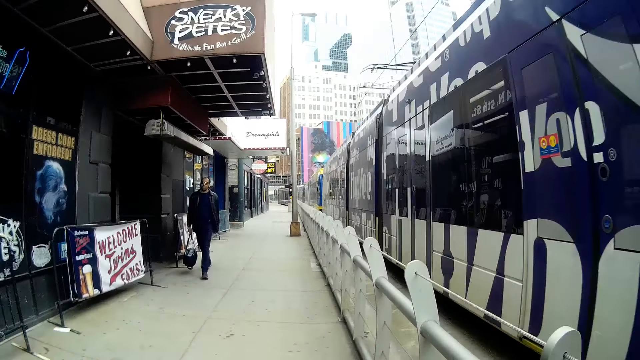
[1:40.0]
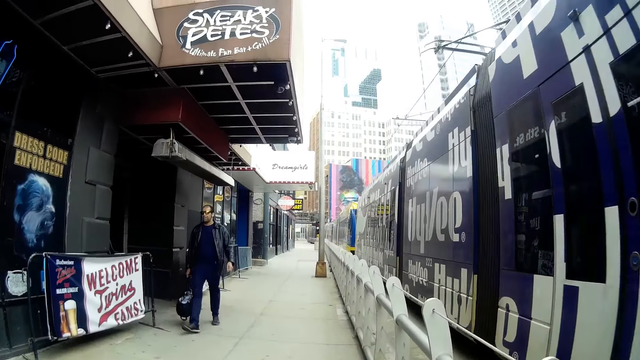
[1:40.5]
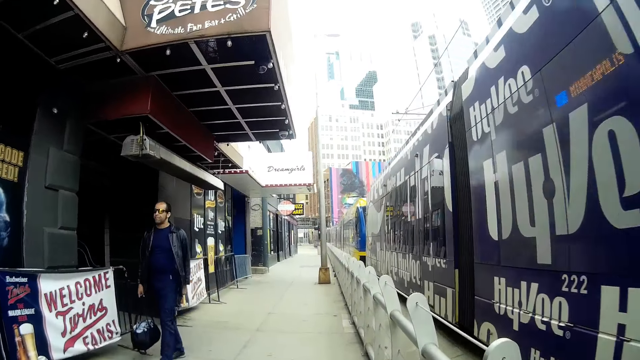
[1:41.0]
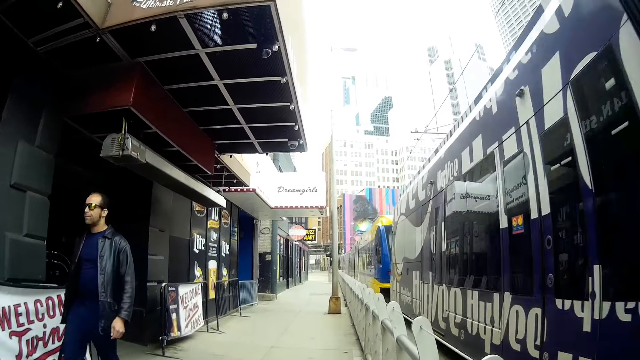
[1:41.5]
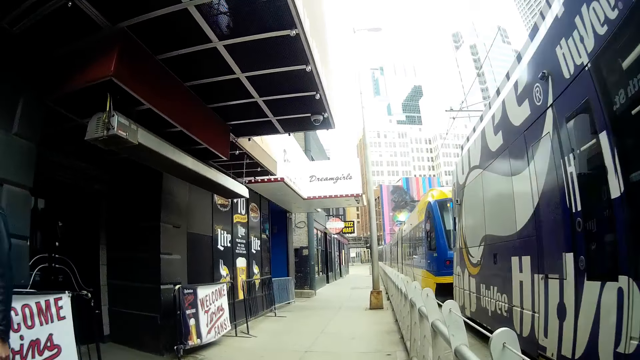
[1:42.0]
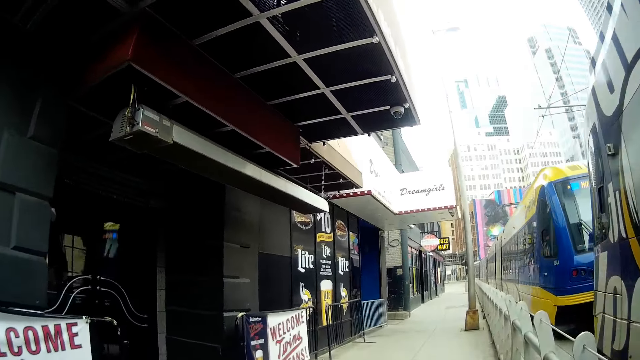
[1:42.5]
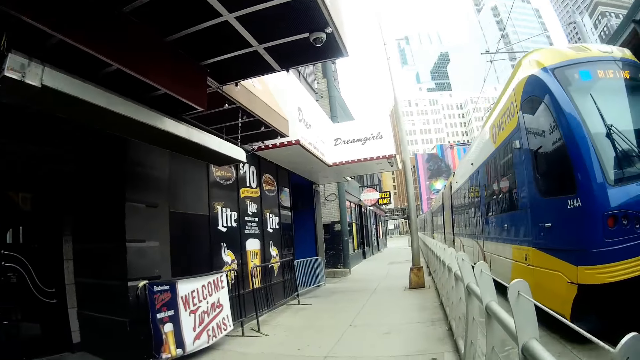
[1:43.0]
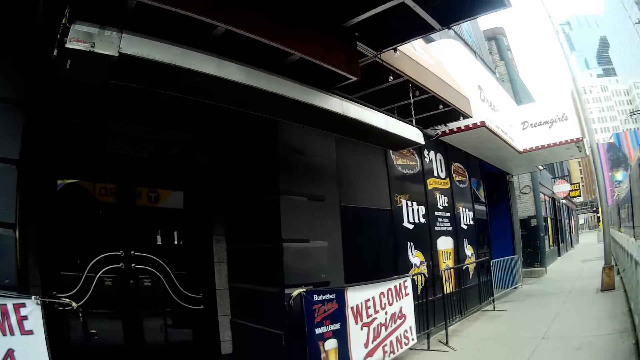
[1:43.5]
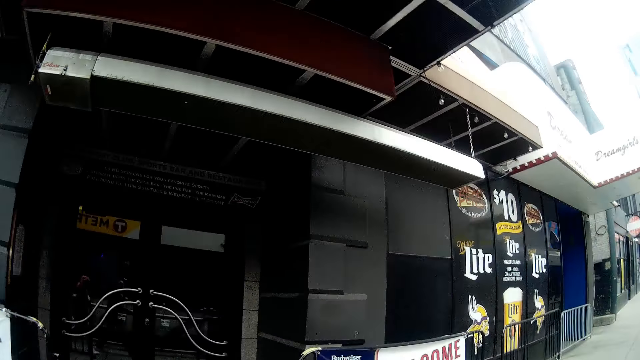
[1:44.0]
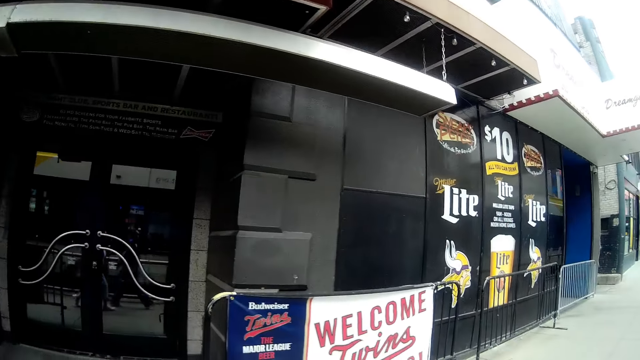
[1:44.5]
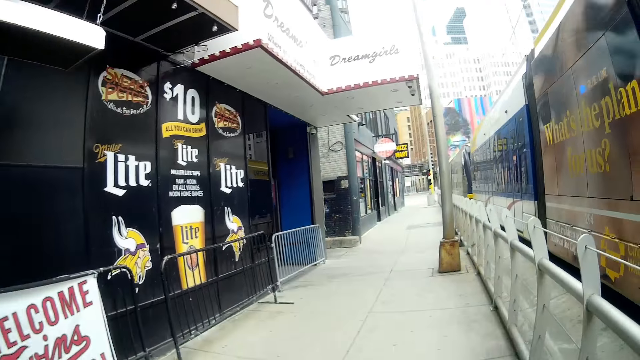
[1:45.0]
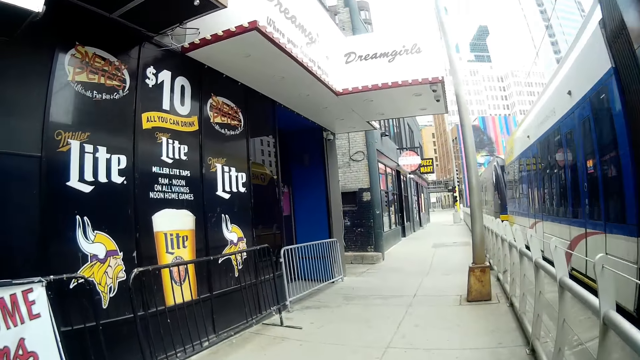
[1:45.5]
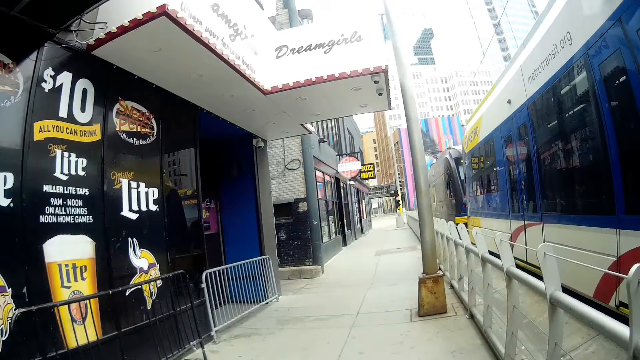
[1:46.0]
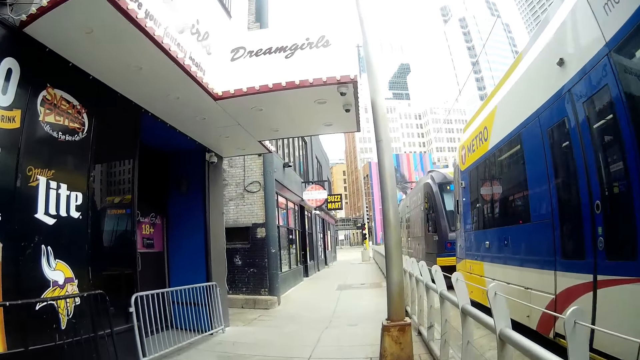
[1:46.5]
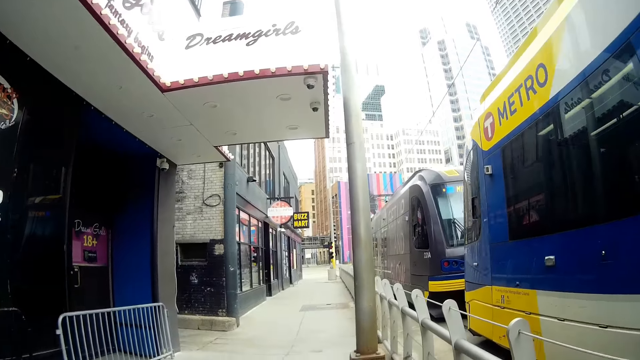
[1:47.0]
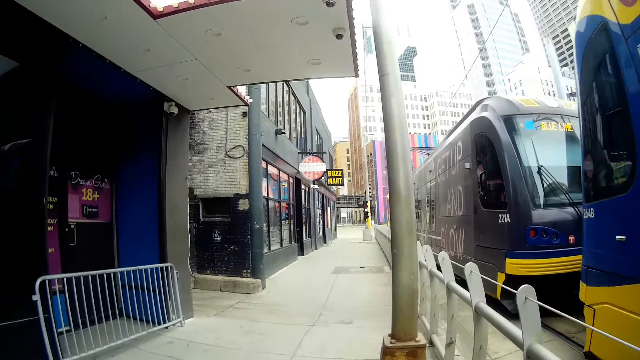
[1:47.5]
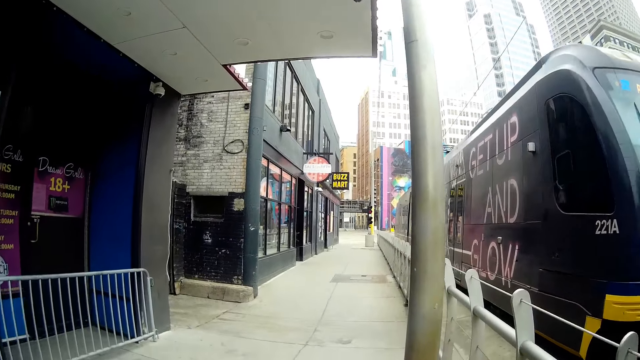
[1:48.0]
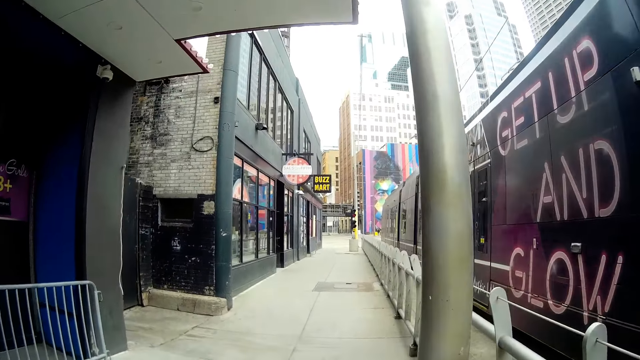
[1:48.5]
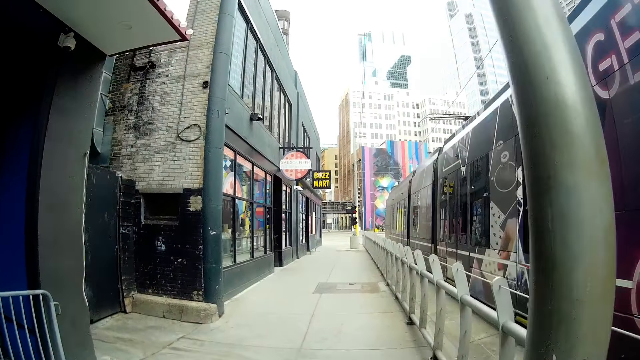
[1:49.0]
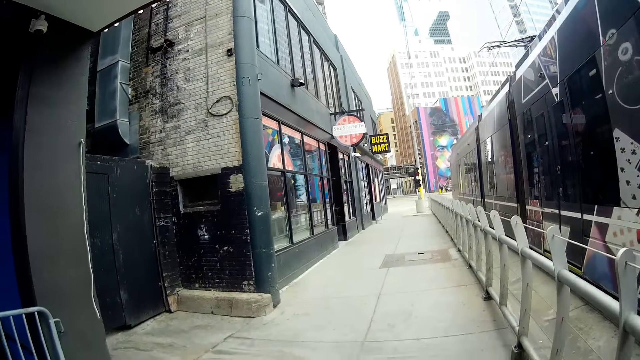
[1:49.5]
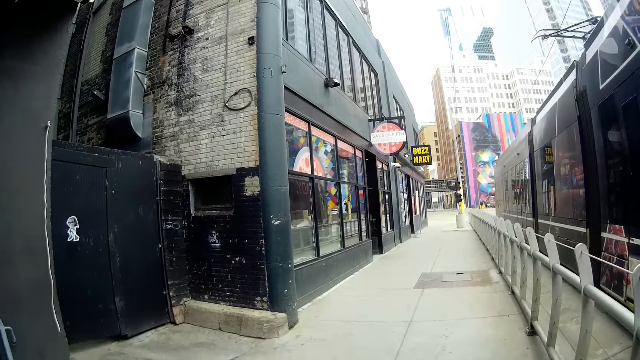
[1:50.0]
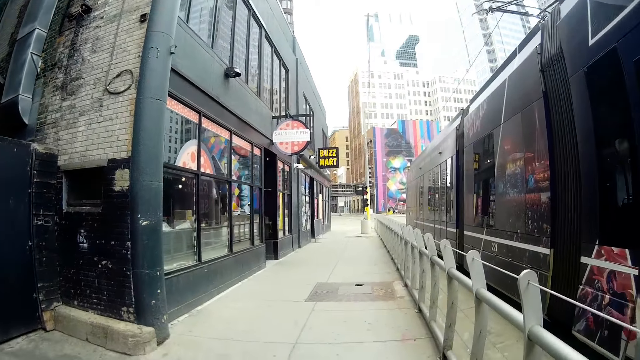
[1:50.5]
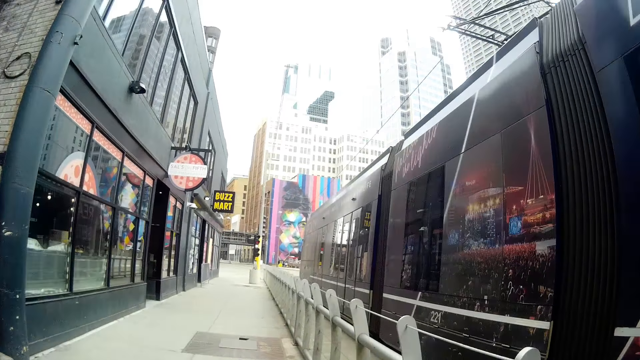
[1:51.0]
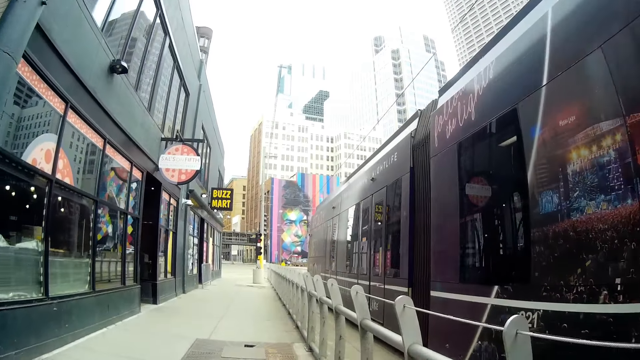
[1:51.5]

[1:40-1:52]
A man walks past the camera wearer. A blue train drives past the camera wearer on the train rail. The blue train drives past the camera wearer on the train rail again.

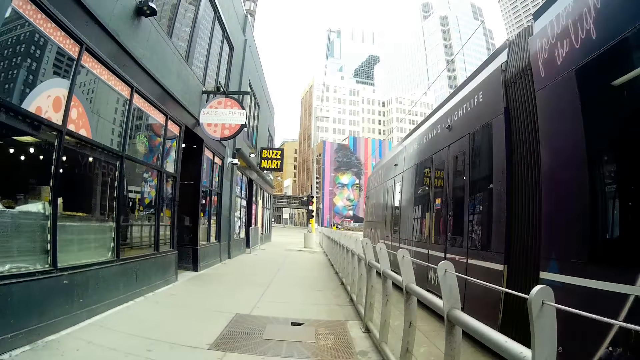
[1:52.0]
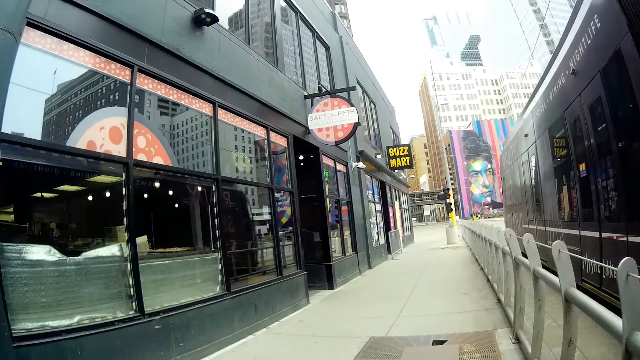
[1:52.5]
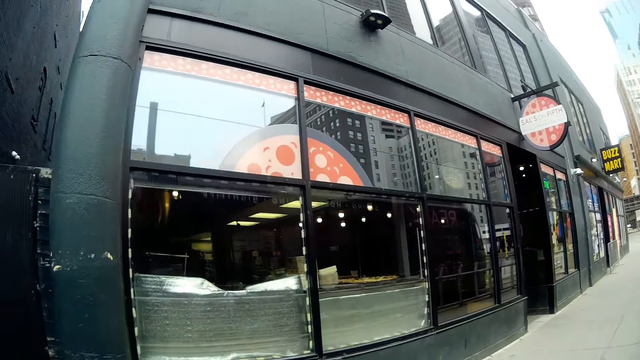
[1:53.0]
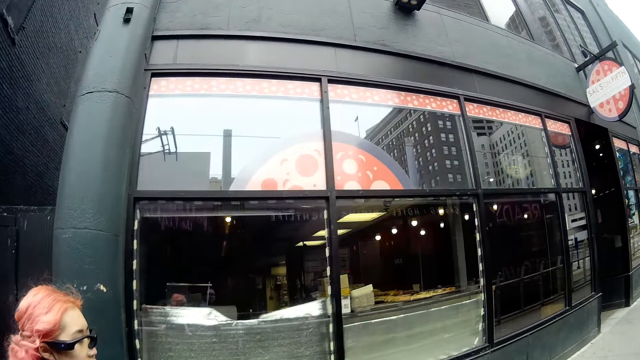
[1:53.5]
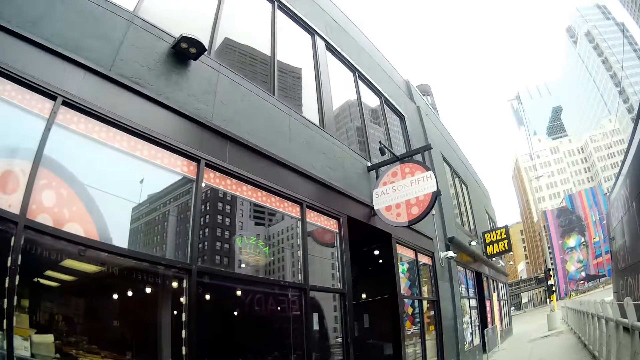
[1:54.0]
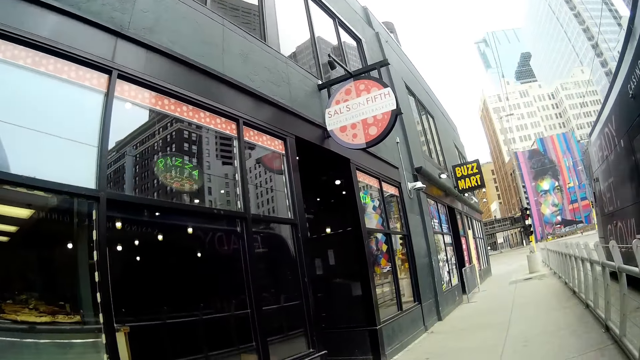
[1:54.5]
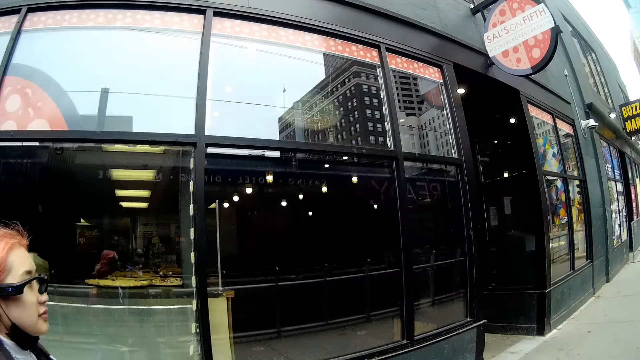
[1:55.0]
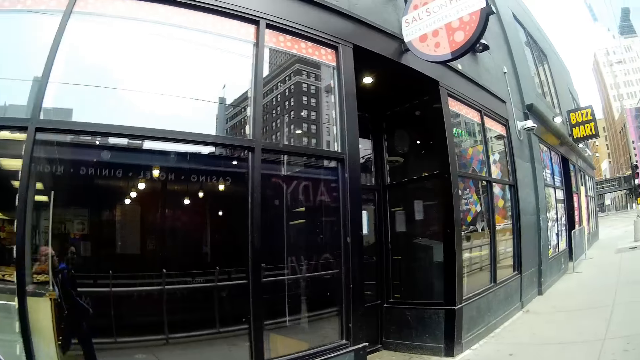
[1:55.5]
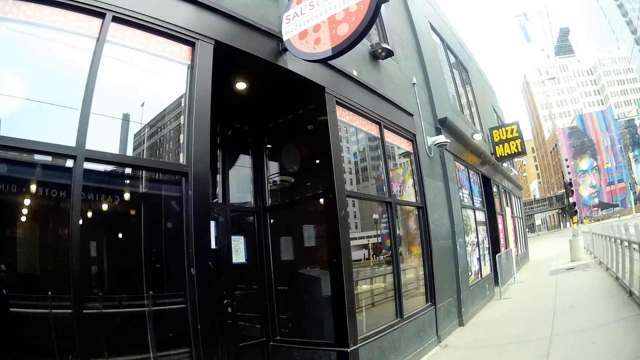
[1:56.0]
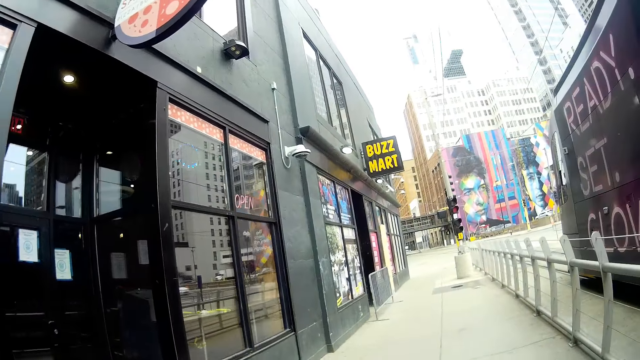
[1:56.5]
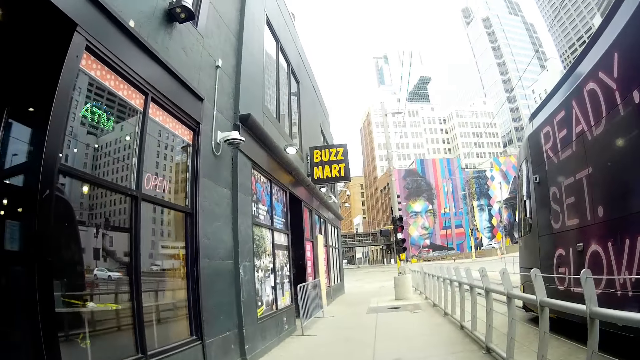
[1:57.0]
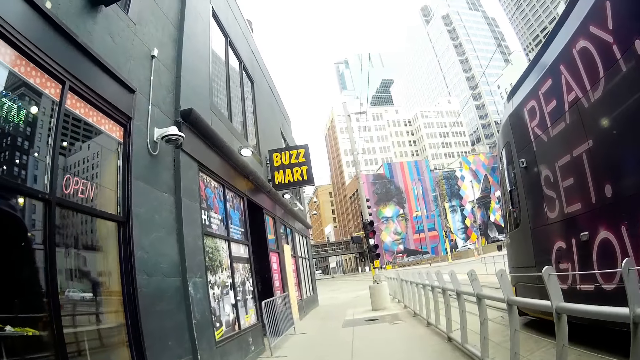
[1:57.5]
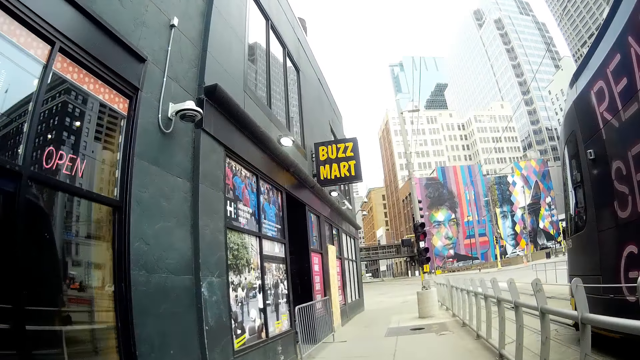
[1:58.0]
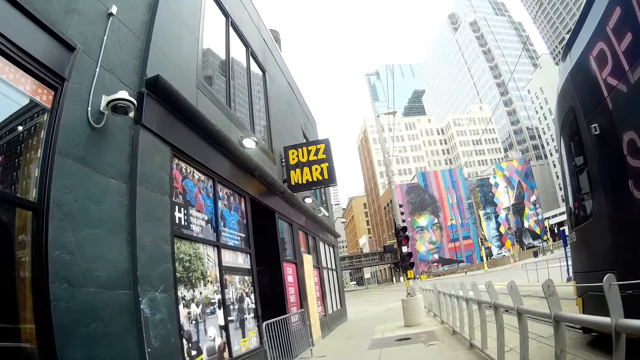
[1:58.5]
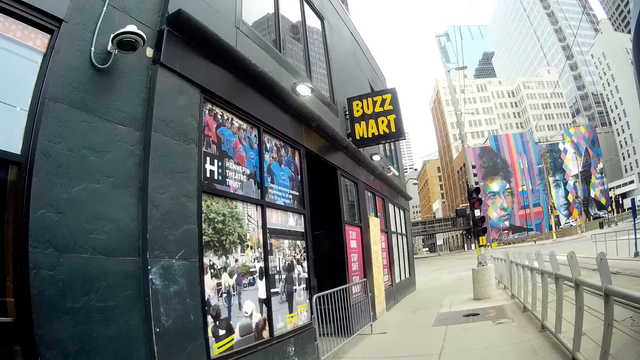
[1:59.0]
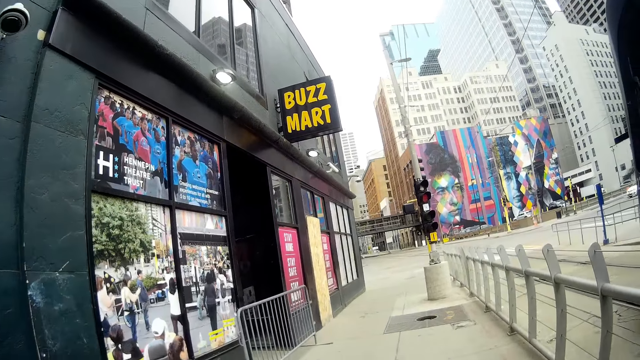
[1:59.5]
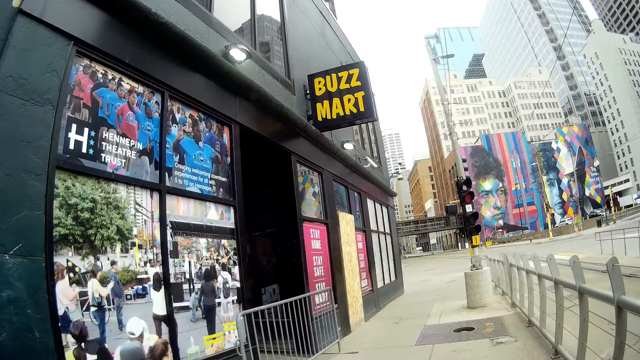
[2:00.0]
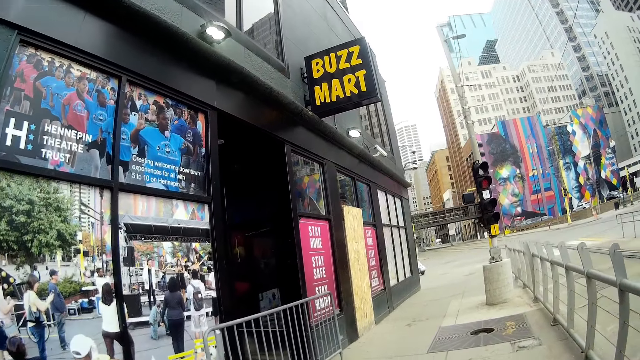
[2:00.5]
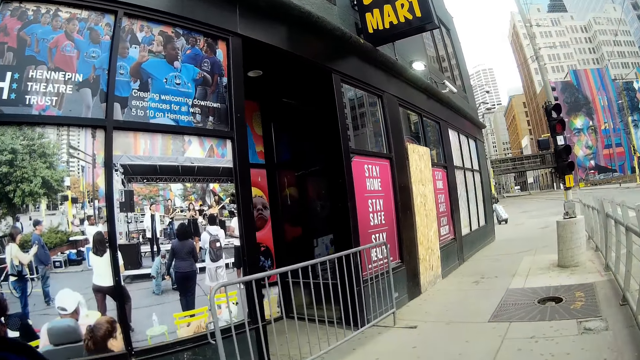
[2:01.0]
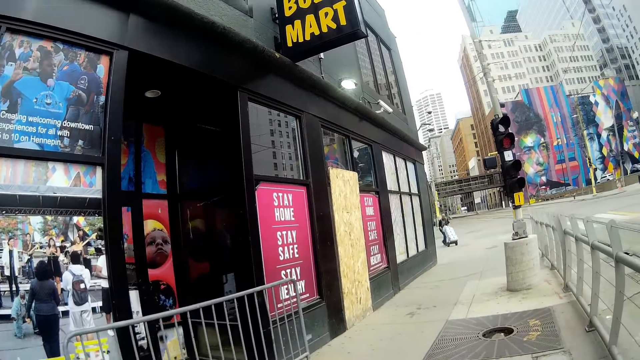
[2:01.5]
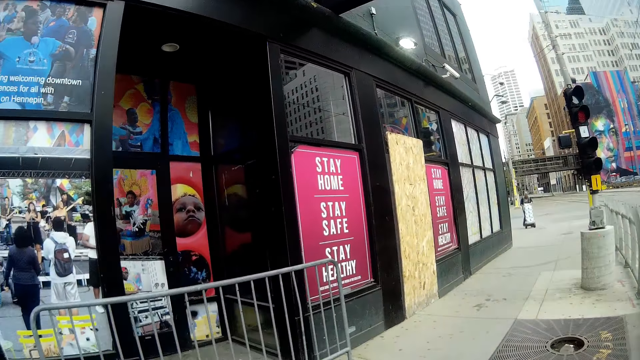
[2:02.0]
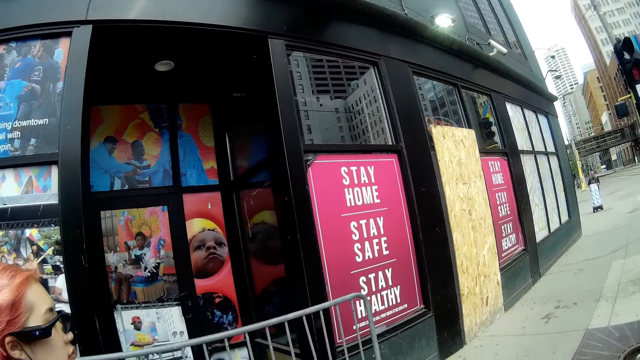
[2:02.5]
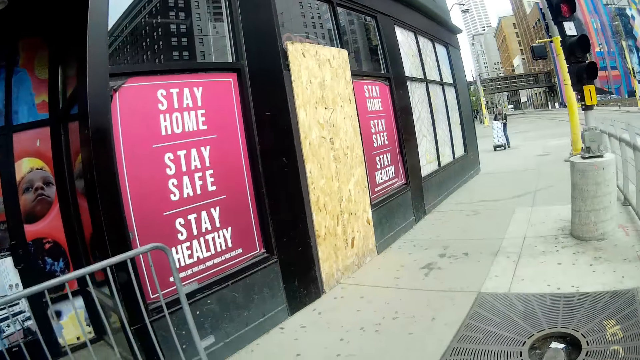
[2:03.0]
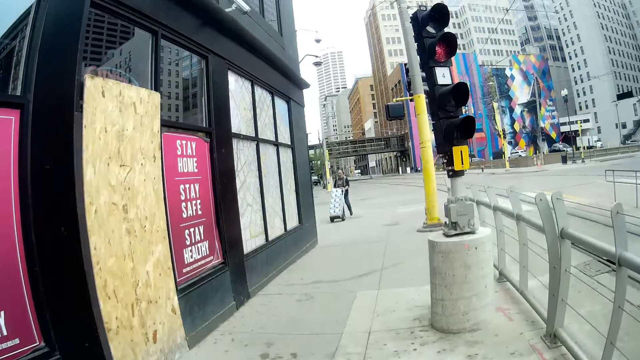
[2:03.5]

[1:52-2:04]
The camera wearer lifts her left hand towards her face.
